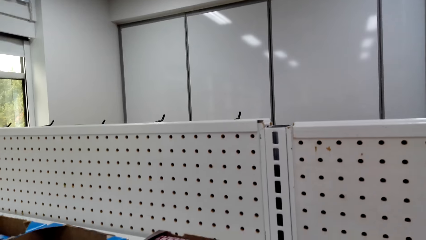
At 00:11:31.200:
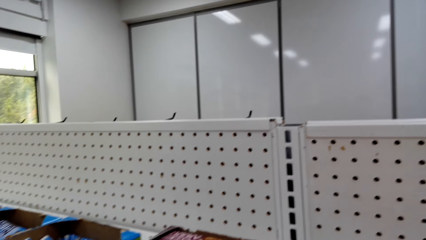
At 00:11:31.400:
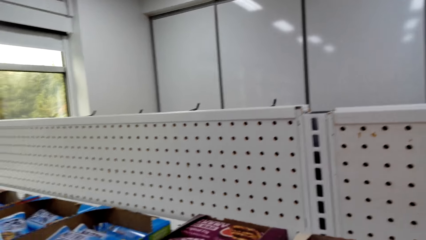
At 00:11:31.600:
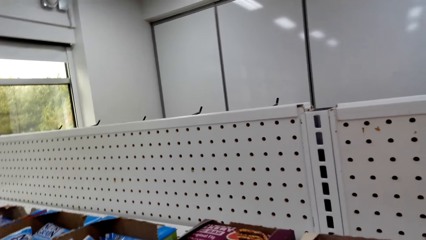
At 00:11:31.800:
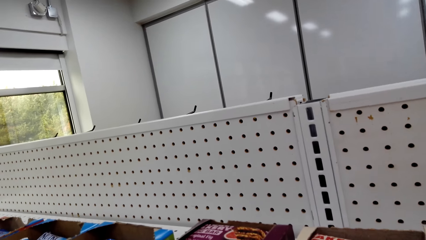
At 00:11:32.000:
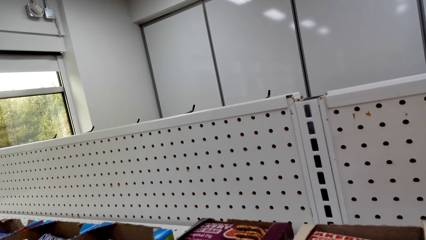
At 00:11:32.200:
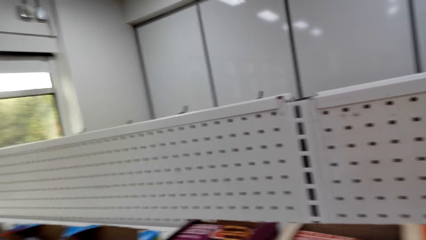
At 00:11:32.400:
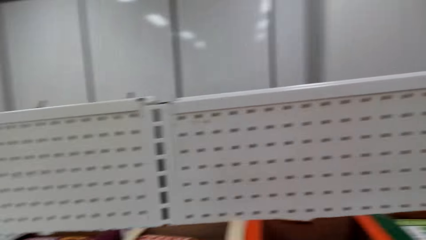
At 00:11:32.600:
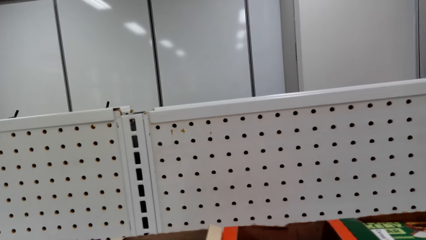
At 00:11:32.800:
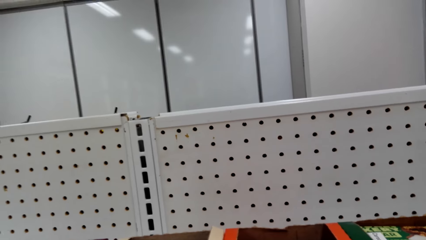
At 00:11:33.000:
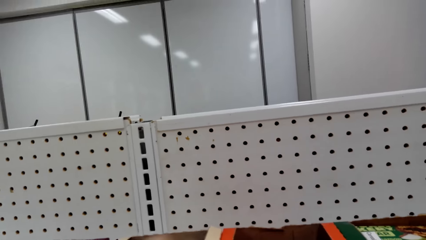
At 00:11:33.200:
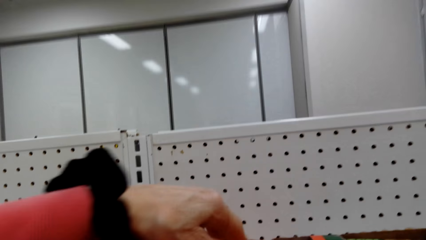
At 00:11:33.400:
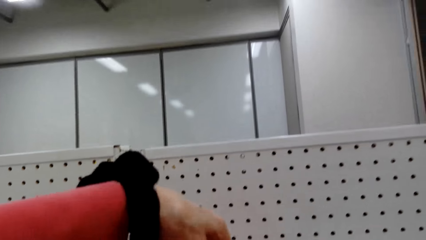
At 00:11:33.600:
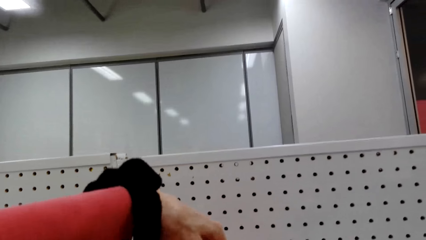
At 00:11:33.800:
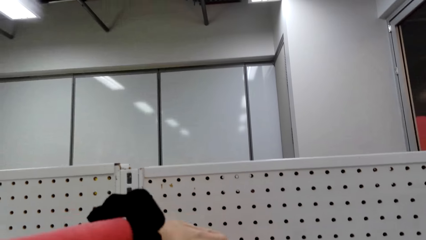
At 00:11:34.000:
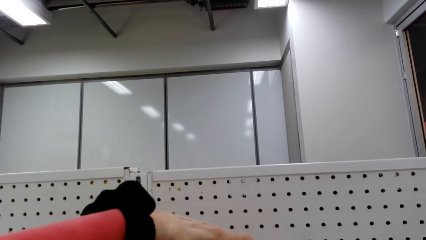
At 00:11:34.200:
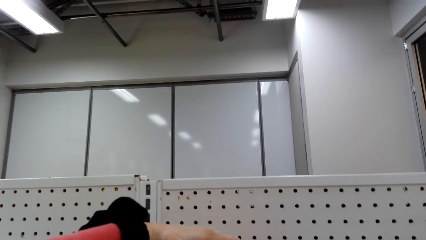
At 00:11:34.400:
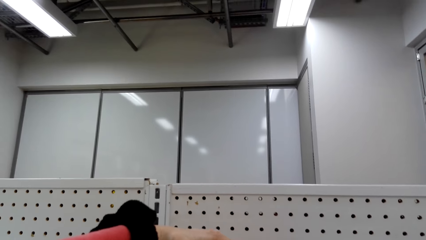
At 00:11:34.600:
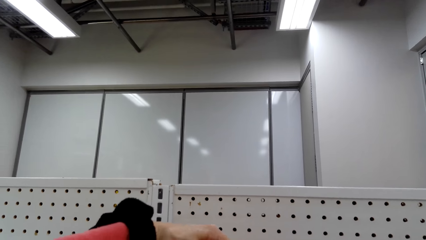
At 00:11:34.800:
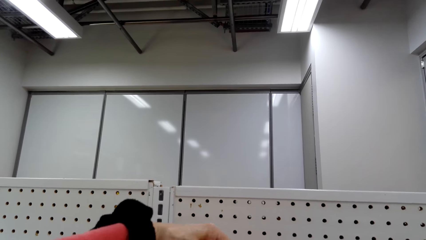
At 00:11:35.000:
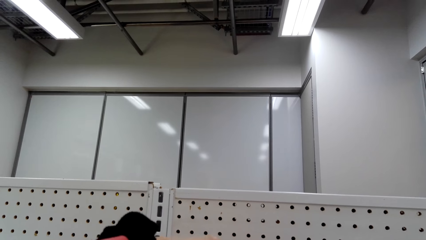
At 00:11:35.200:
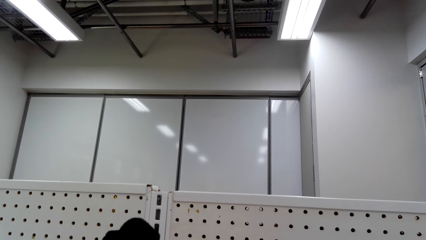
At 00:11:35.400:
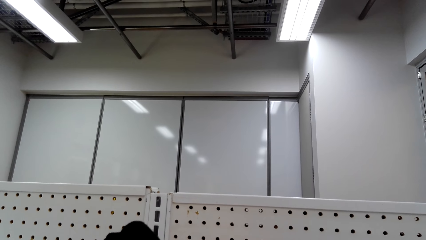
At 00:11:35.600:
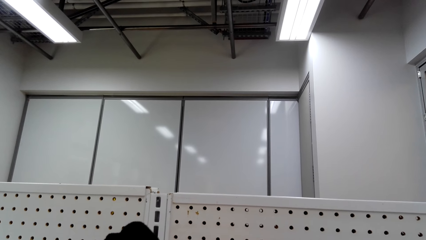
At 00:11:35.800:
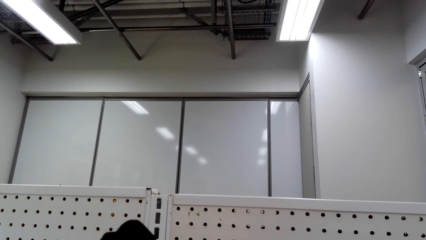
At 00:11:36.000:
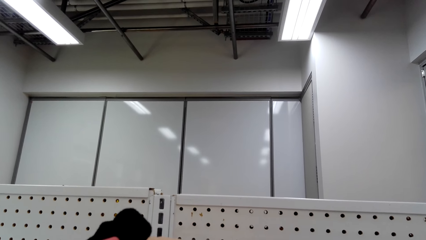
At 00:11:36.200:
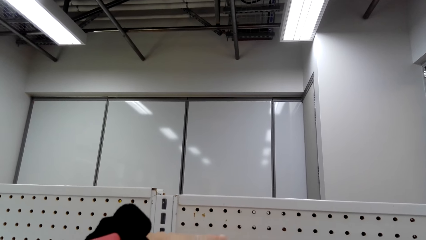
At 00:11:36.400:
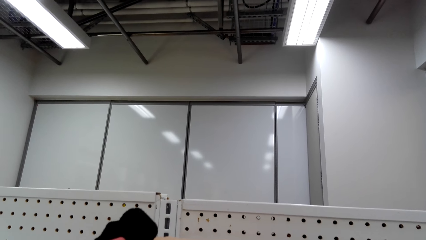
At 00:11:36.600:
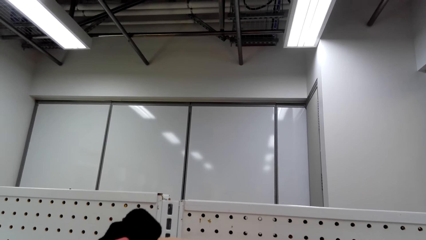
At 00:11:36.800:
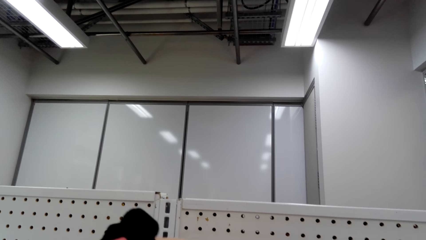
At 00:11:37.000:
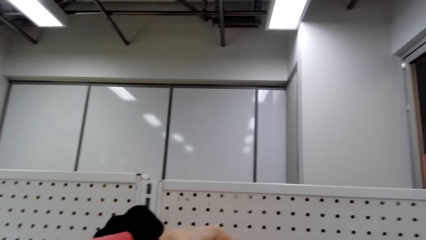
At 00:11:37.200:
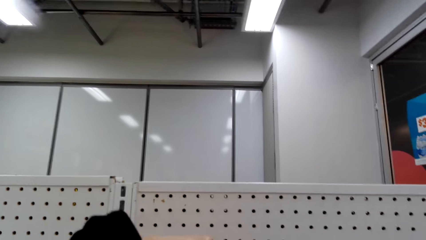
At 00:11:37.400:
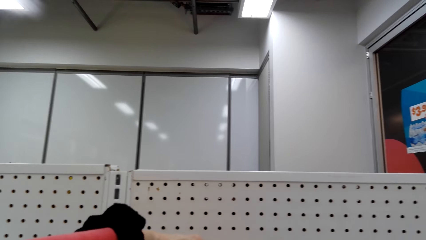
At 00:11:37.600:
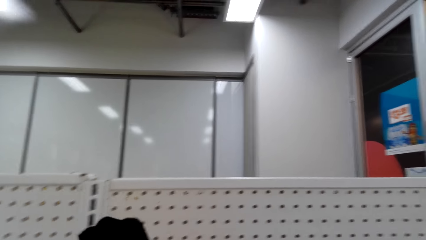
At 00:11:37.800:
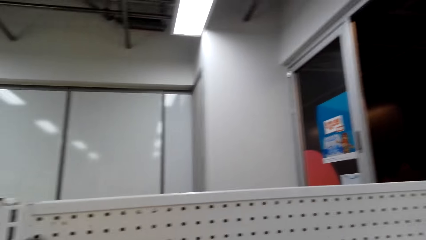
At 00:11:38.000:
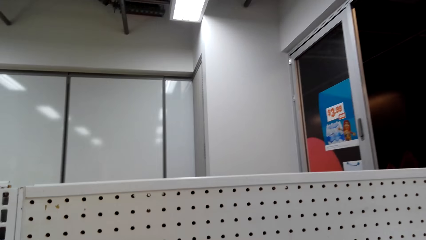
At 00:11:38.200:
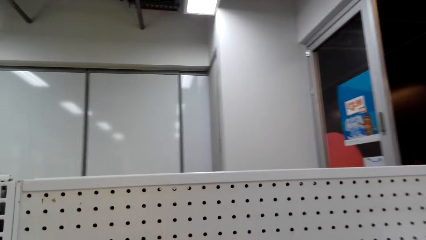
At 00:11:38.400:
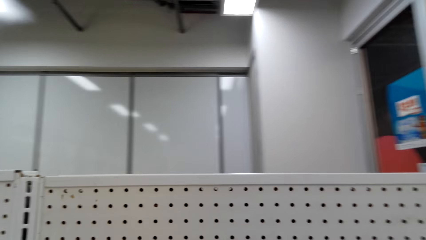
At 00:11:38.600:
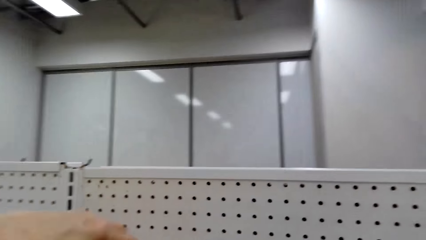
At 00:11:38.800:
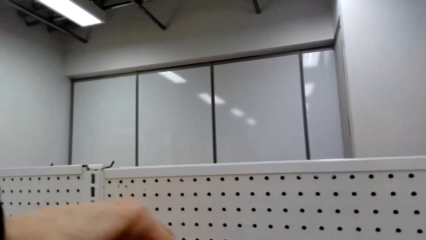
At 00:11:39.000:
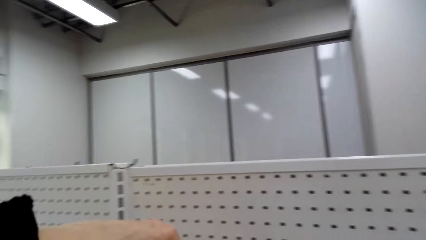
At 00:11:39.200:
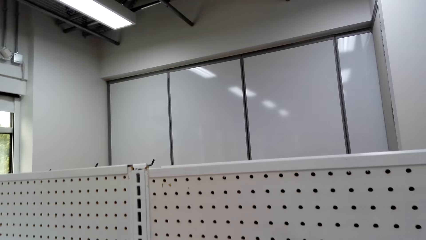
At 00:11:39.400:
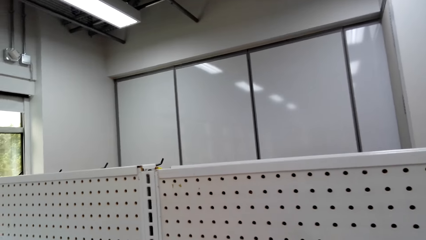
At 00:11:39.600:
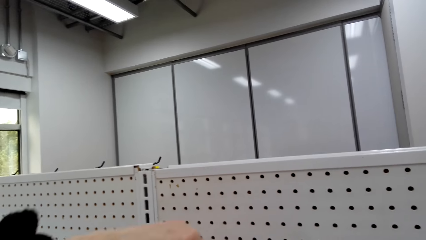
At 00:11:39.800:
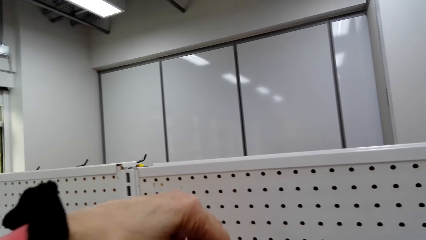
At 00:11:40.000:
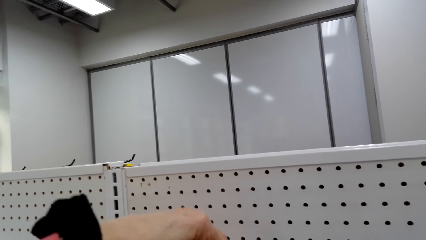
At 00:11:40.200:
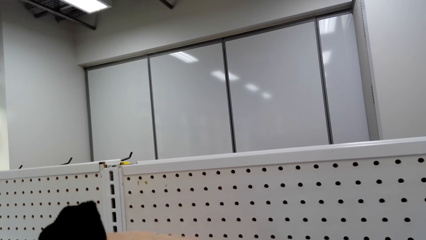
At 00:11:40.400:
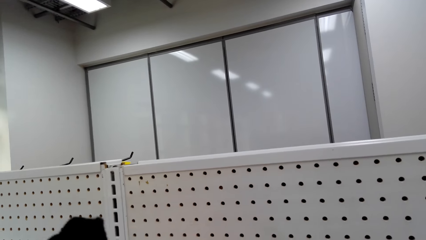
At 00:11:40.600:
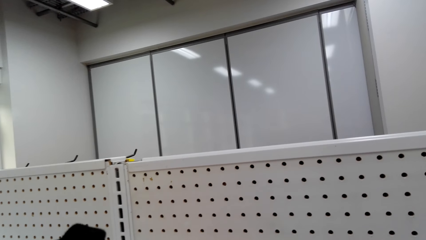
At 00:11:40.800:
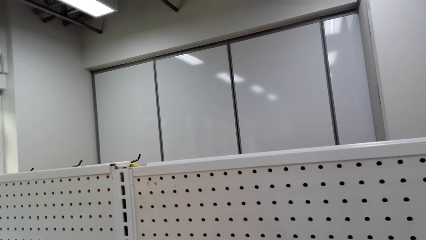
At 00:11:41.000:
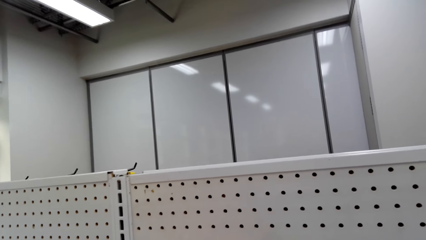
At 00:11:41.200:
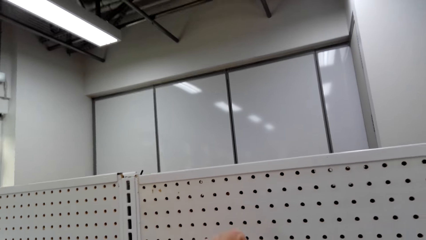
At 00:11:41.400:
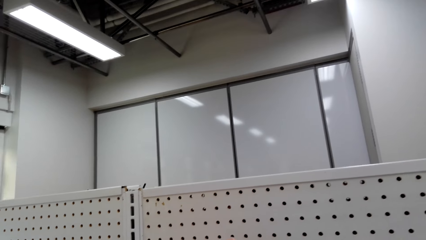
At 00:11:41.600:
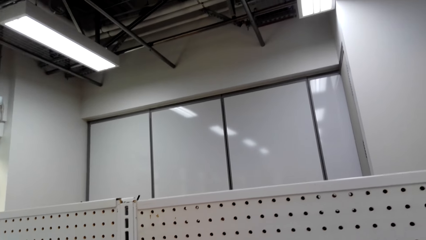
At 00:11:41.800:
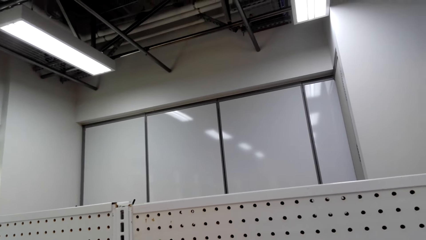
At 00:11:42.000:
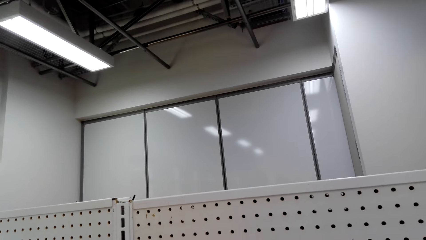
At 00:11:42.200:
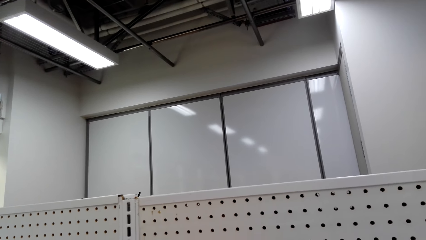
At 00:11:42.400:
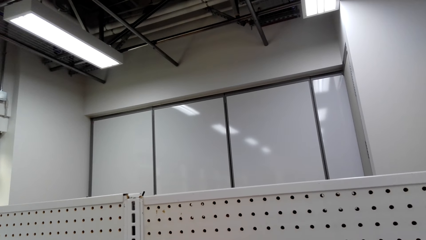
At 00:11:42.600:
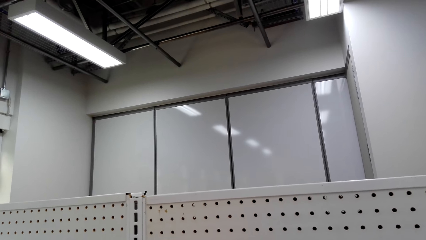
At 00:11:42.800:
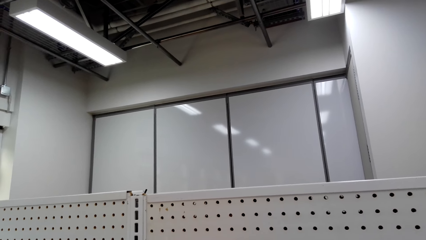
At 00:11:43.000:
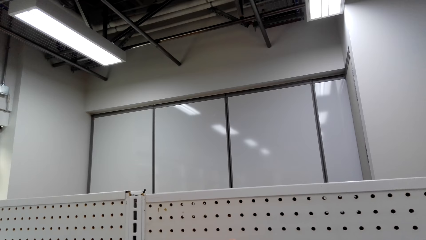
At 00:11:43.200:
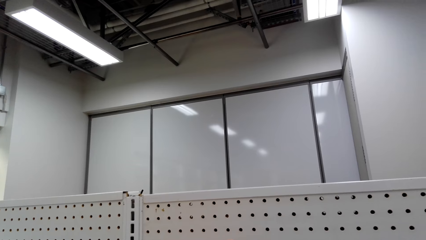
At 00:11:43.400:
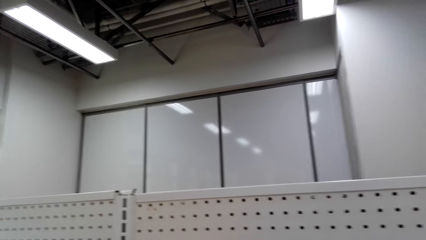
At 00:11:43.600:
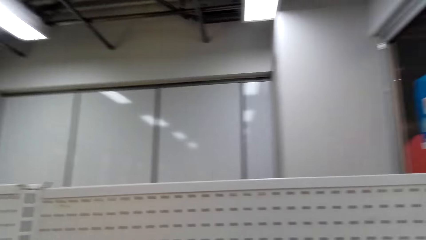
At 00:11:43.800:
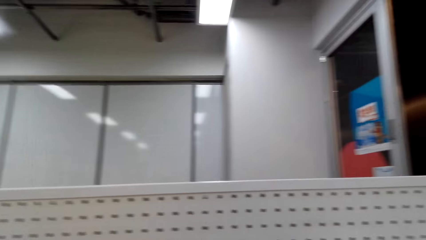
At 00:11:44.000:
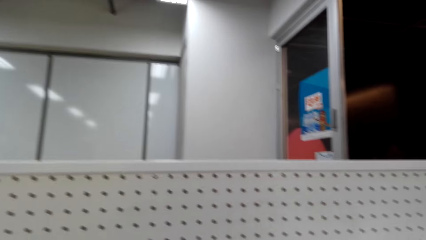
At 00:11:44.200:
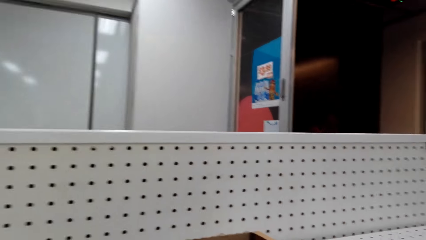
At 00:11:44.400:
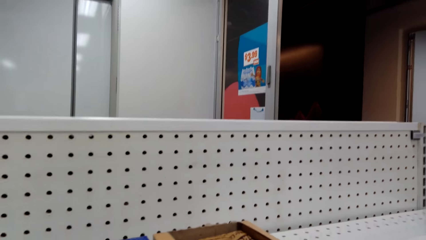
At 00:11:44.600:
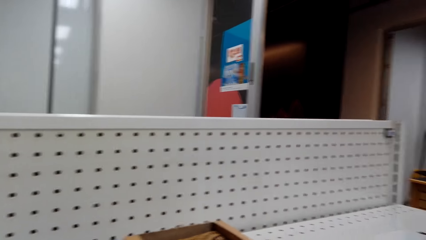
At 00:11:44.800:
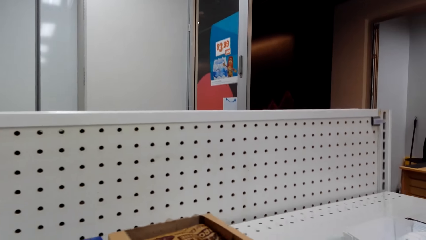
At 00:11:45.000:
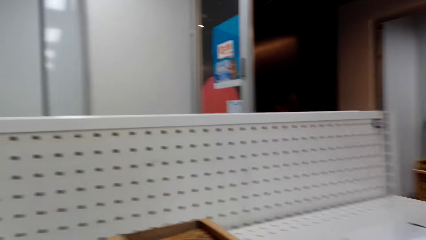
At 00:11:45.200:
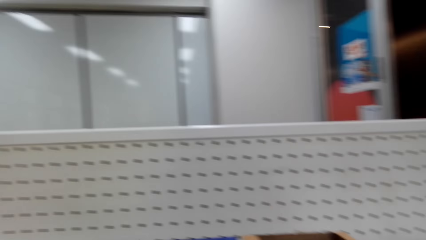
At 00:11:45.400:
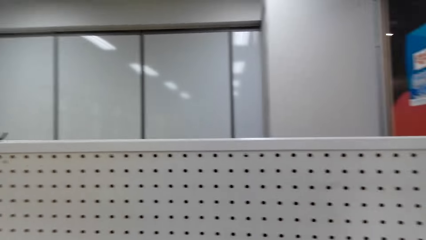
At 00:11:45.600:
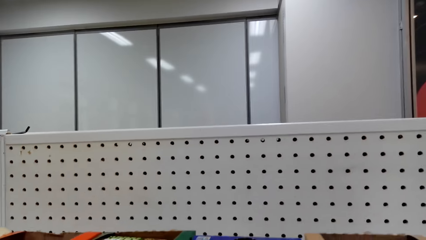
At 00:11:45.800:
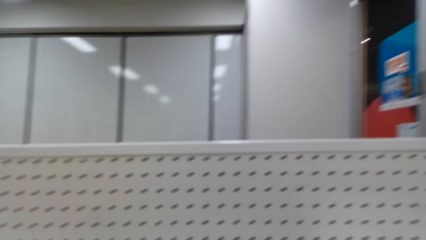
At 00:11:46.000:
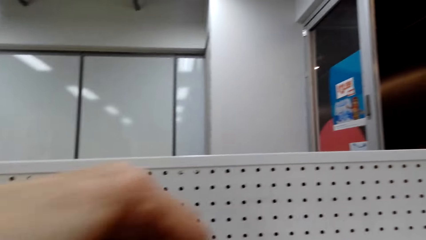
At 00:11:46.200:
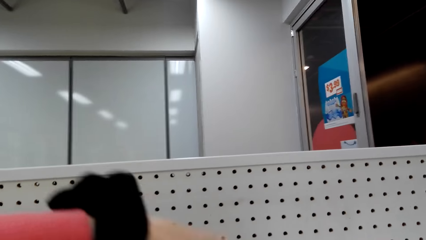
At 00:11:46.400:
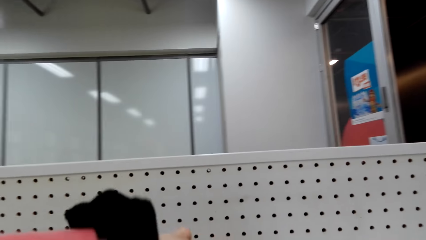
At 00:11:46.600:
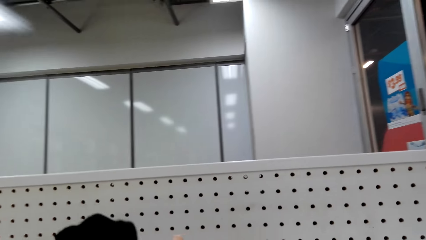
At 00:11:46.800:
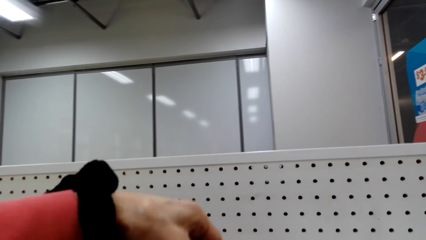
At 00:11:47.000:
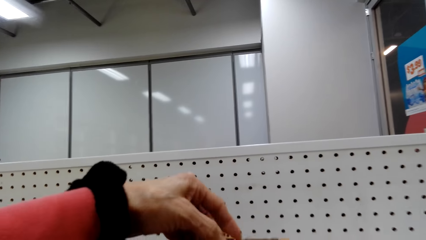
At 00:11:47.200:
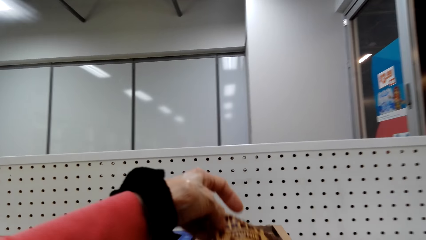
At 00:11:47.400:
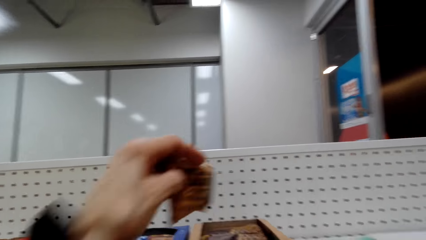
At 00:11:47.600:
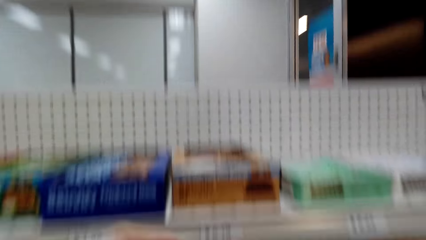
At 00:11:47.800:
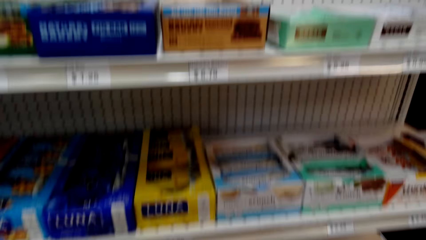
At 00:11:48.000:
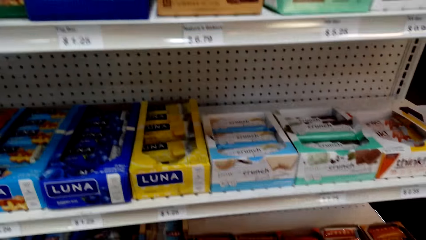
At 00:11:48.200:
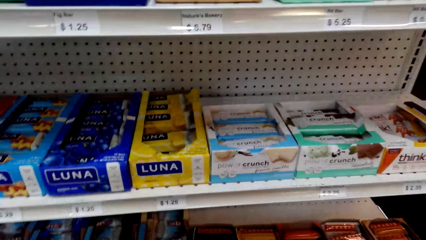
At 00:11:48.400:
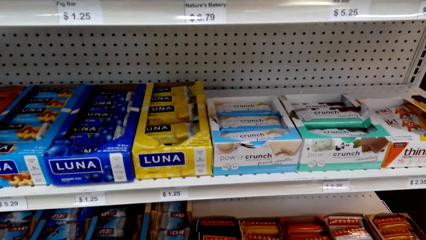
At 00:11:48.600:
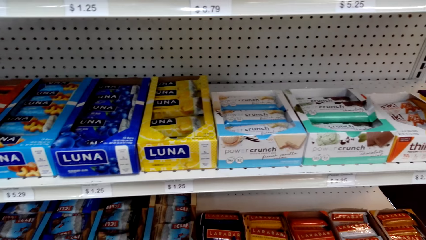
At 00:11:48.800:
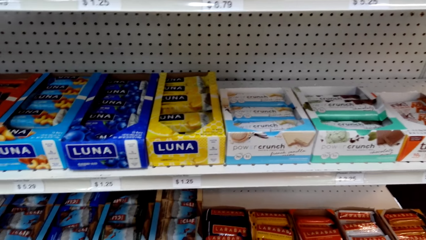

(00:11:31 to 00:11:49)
The camera wearer touches something on the shelf. They pick something from the shelf.
